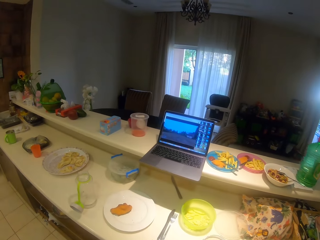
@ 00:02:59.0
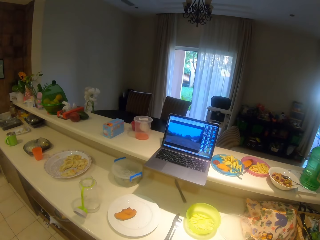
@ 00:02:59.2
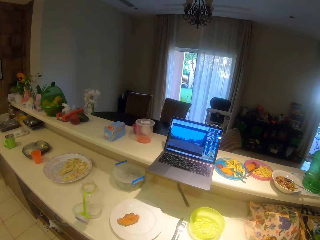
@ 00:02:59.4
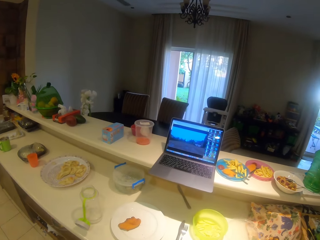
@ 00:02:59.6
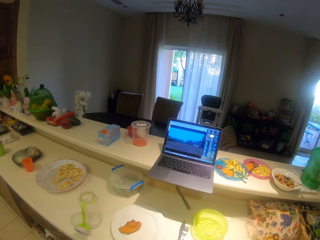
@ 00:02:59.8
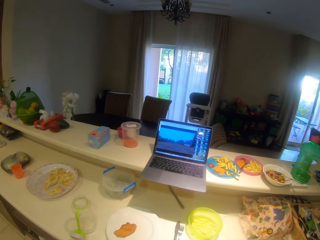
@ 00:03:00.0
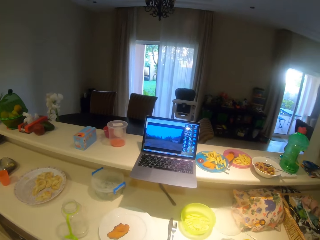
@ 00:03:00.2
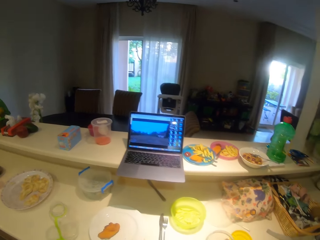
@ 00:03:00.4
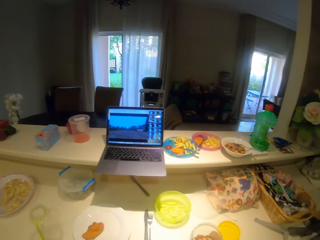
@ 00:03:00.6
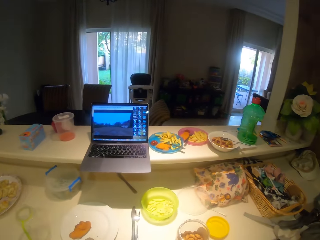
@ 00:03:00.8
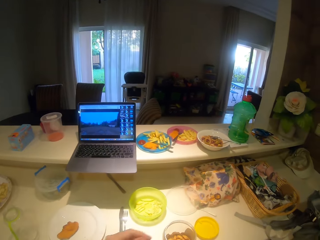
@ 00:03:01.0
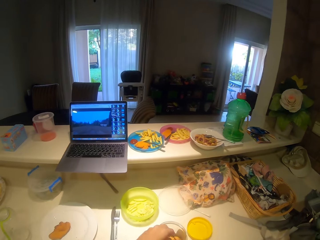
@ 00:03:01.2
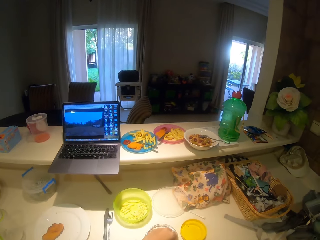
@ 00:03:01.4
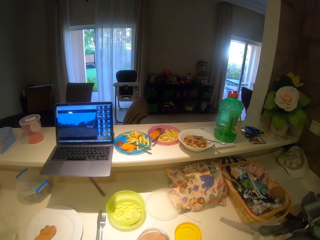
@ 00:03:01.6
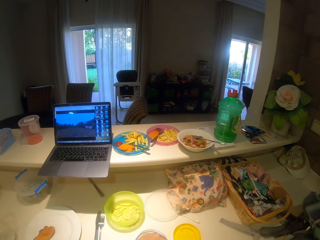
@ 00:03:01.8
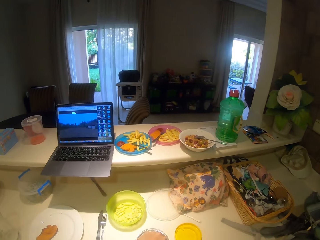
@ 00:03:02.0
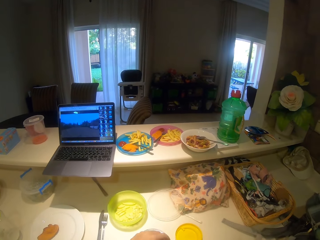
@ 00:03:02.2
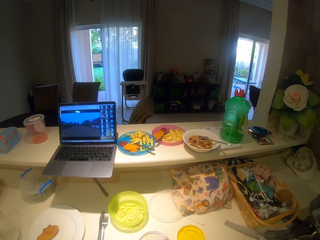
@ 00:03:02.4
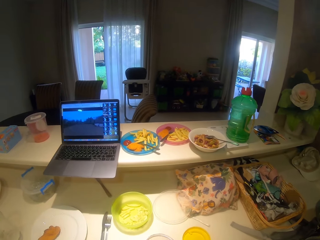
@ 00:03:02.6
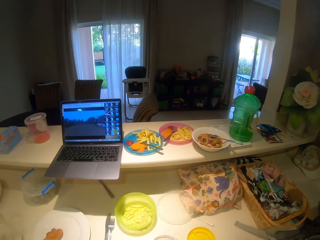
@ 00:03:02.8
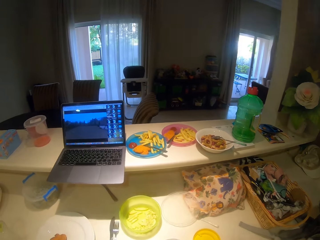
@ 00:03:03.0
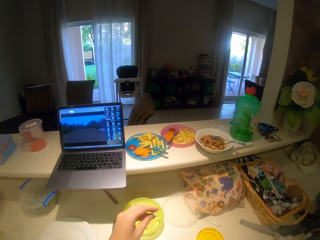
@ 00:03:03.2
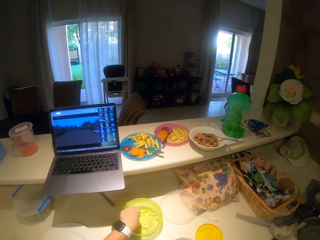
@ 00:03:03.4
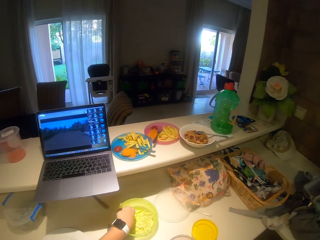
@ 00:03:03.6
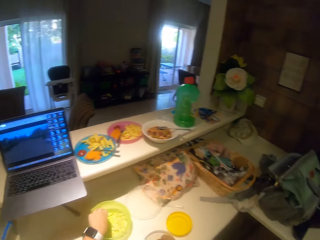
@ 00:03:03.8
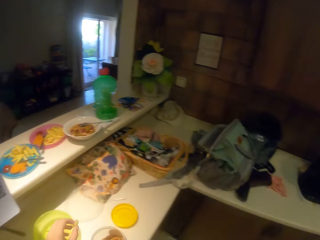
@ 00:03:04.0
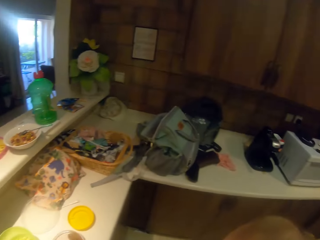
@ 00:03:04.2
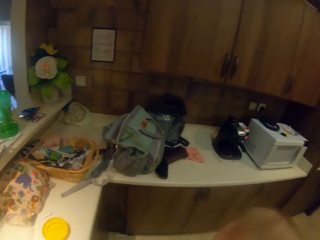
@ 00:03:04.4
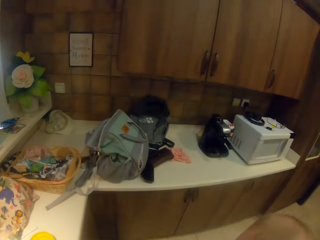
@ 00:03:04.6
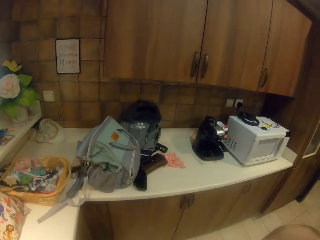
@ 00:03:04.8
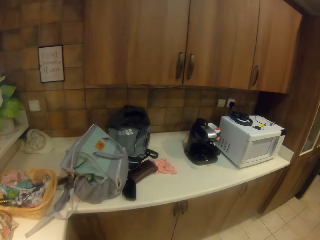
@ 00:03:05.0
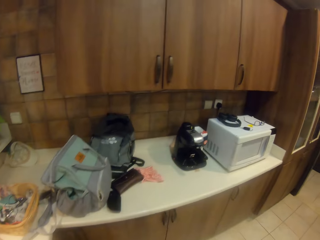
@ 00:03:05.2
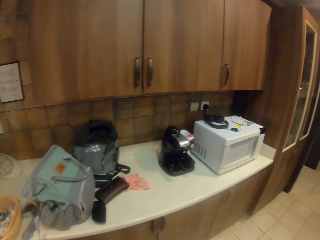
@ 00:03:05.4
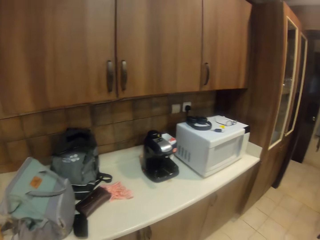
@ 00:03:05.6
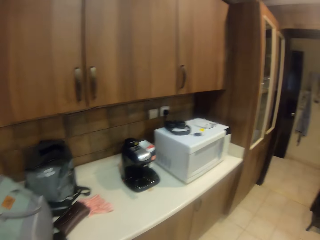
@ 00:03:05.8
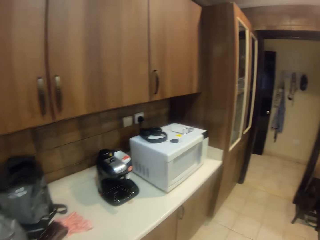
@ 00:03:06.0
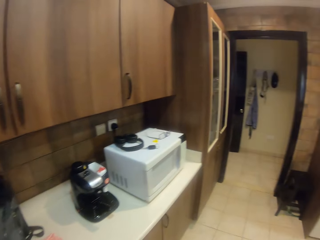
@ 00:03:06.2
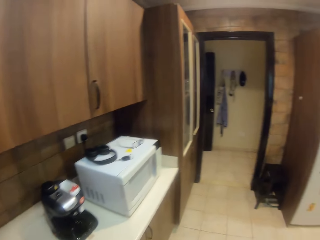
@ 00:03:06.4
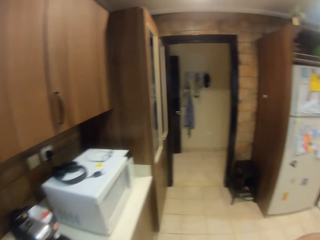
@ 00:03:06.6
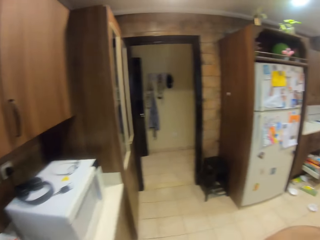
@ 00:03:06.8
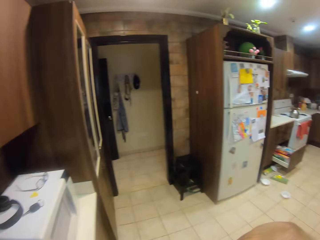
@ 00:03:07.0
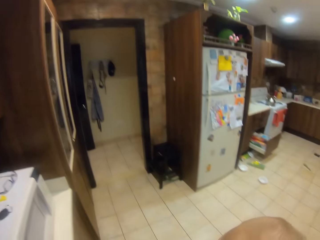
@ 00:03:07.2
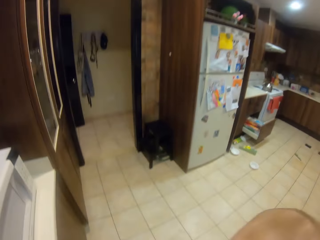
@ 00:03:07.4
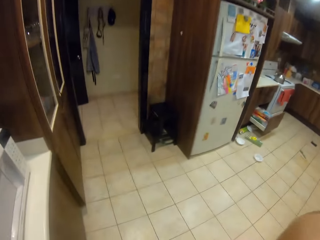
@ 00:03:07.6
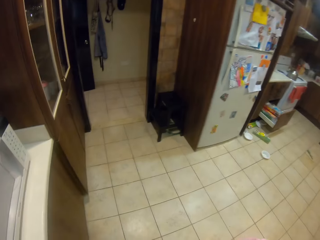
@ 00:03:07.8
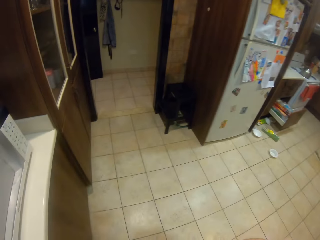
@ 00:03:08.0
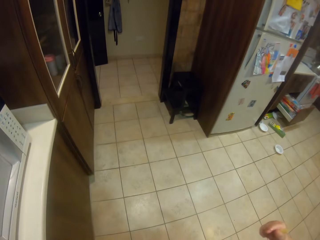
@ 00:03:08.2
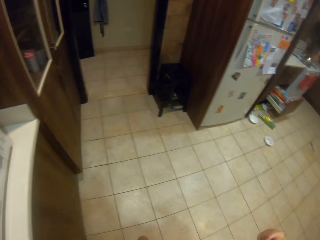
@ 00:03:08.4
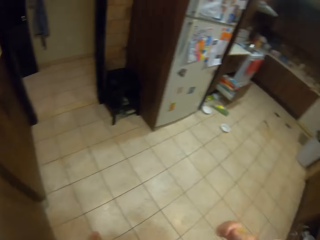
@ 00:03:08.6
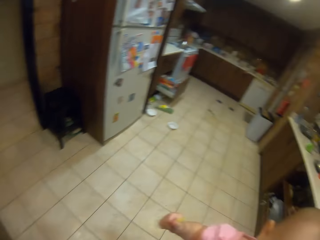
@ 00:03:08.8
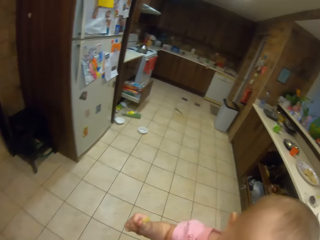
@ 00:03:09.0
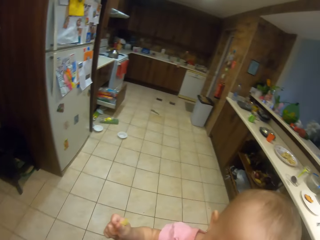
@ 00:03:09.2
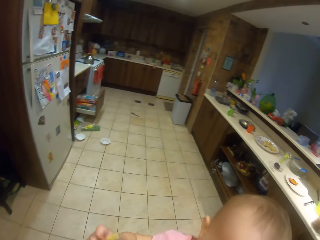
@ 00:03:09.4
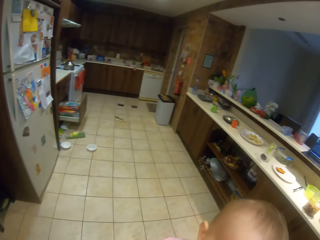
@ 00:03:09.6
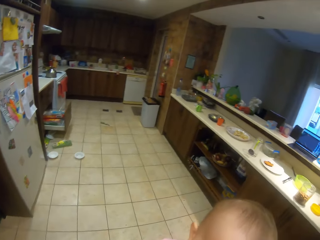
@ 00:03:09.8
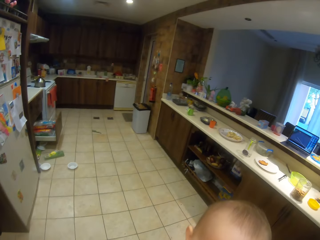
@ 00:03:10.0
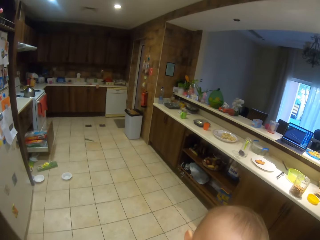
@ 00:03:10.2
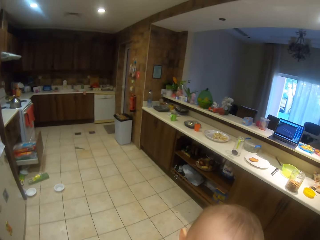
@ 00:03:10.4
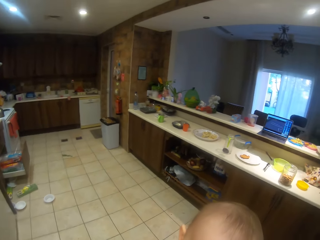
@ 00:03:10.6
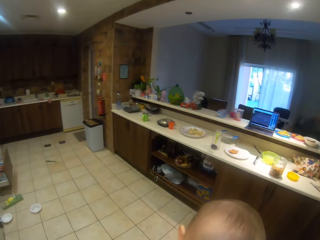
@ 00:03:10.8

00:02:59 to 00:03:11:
The camera wearer eats the ground nut. They watch the video with a laptop. They pick up the chips from the container. They look around the house, walk around the house. They look around the house.

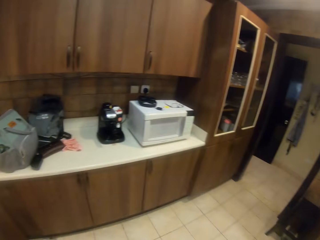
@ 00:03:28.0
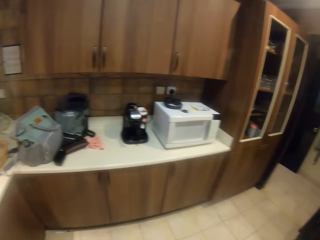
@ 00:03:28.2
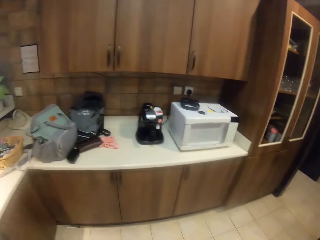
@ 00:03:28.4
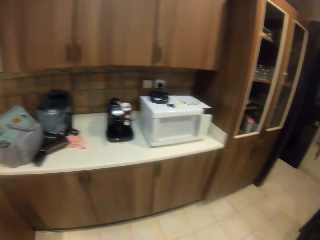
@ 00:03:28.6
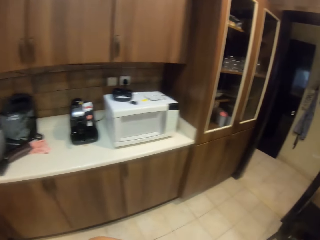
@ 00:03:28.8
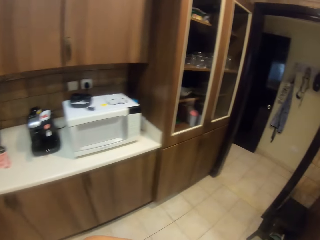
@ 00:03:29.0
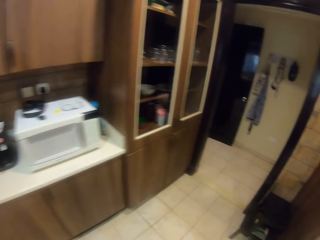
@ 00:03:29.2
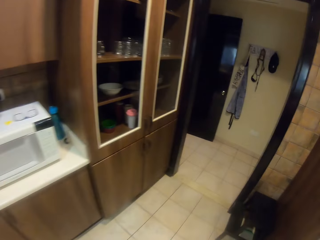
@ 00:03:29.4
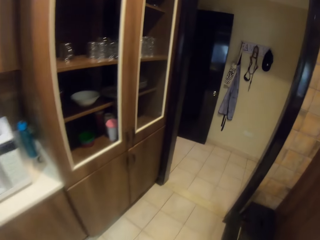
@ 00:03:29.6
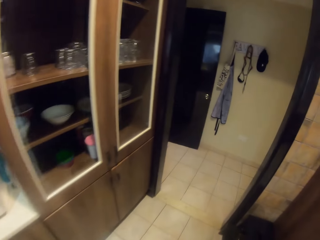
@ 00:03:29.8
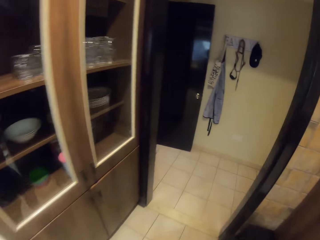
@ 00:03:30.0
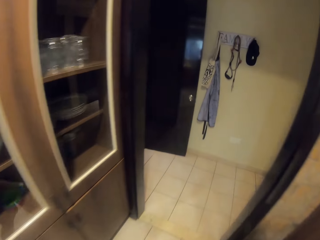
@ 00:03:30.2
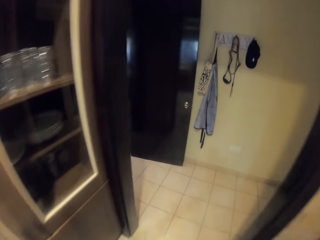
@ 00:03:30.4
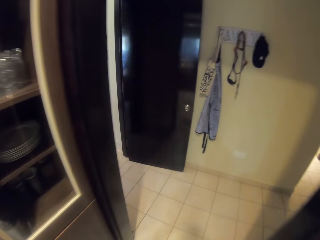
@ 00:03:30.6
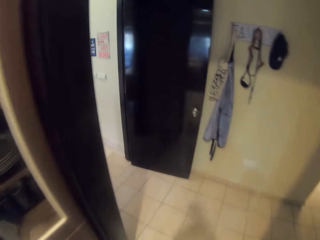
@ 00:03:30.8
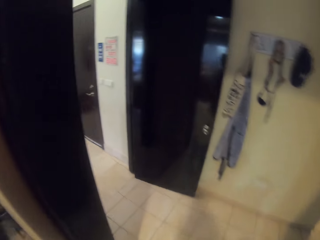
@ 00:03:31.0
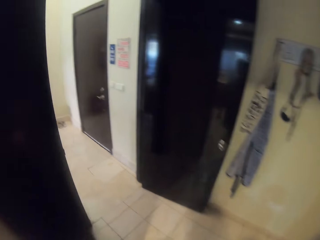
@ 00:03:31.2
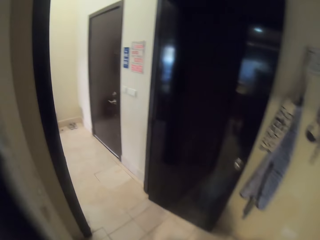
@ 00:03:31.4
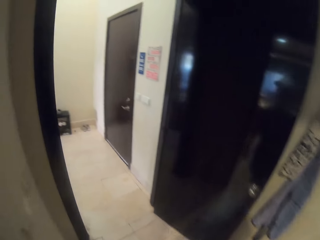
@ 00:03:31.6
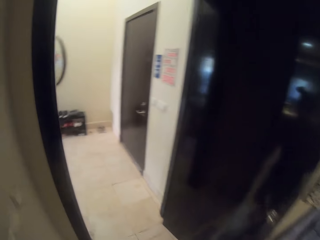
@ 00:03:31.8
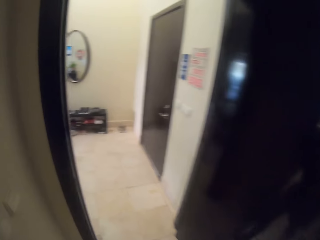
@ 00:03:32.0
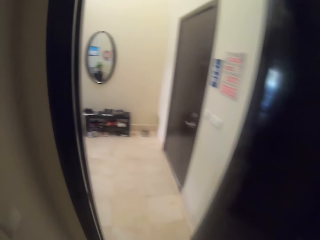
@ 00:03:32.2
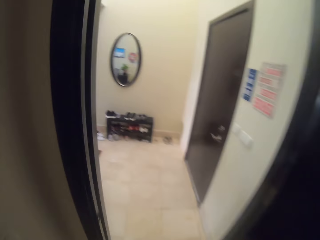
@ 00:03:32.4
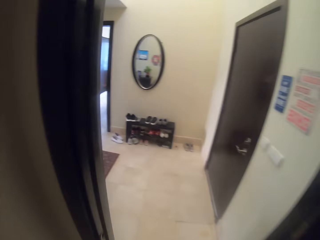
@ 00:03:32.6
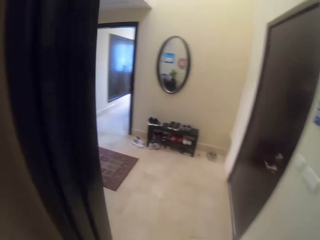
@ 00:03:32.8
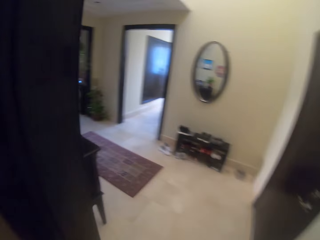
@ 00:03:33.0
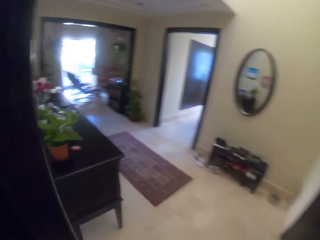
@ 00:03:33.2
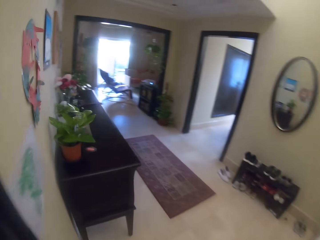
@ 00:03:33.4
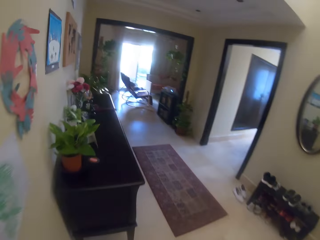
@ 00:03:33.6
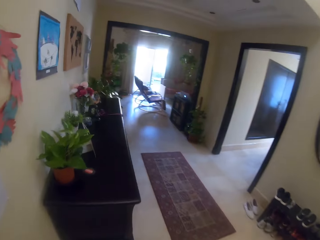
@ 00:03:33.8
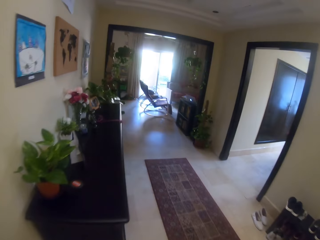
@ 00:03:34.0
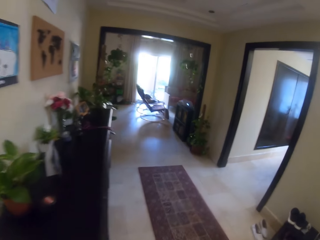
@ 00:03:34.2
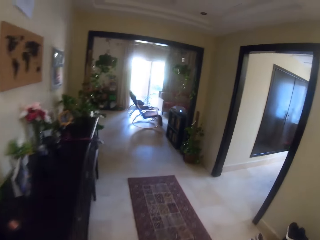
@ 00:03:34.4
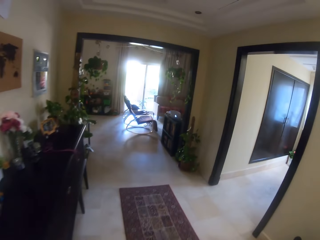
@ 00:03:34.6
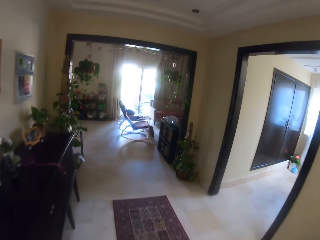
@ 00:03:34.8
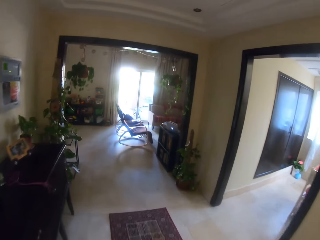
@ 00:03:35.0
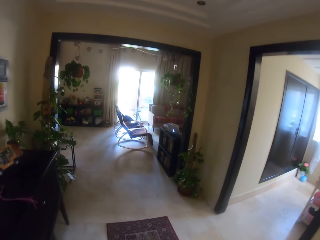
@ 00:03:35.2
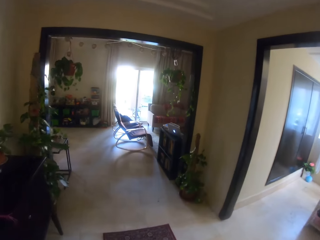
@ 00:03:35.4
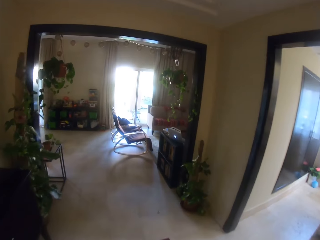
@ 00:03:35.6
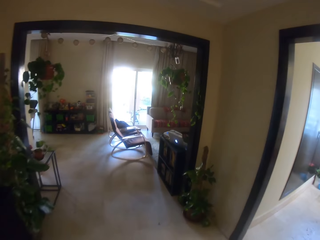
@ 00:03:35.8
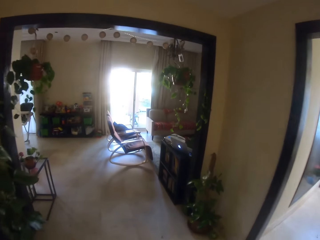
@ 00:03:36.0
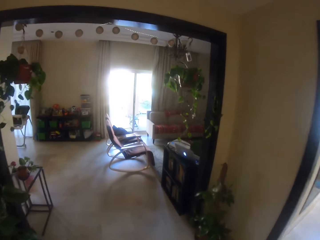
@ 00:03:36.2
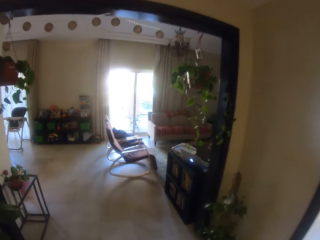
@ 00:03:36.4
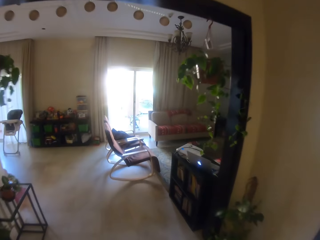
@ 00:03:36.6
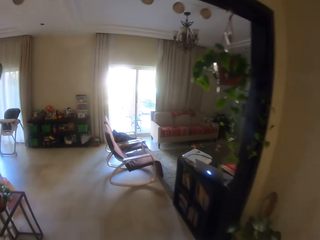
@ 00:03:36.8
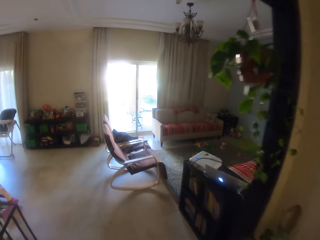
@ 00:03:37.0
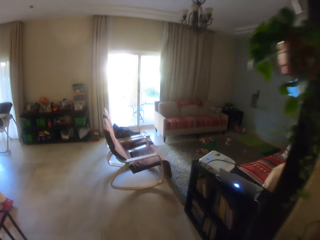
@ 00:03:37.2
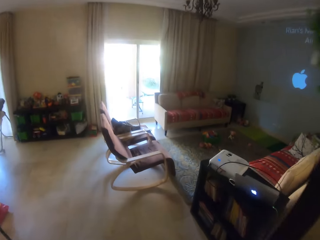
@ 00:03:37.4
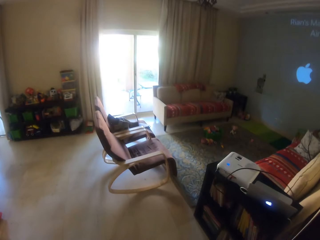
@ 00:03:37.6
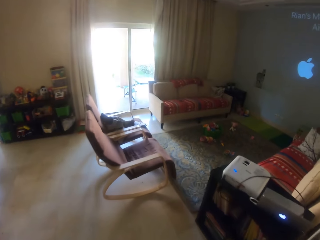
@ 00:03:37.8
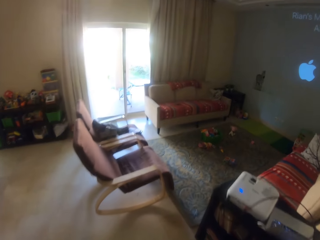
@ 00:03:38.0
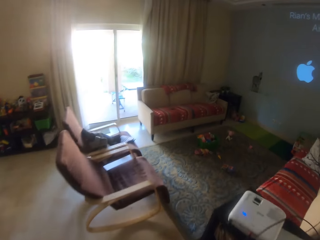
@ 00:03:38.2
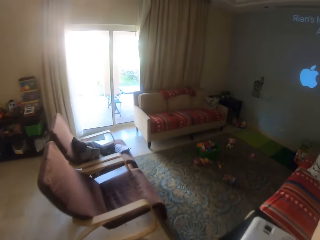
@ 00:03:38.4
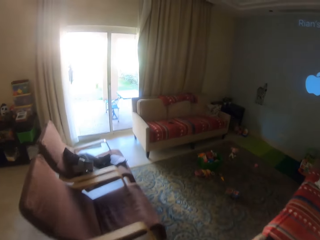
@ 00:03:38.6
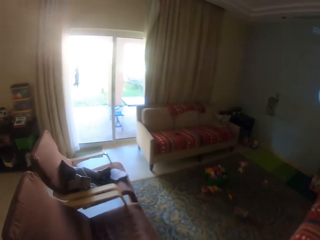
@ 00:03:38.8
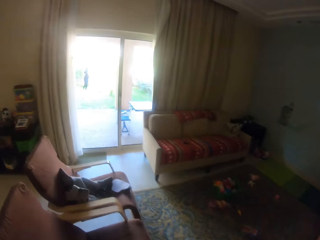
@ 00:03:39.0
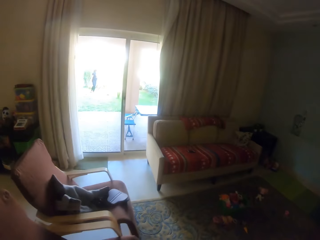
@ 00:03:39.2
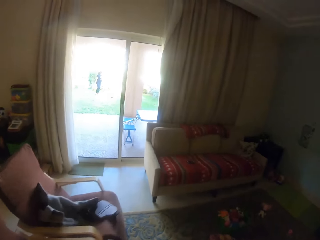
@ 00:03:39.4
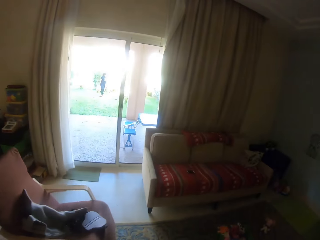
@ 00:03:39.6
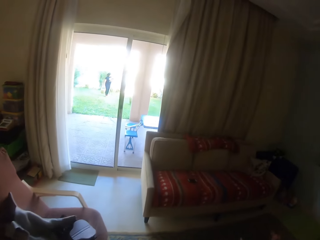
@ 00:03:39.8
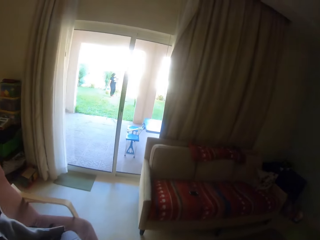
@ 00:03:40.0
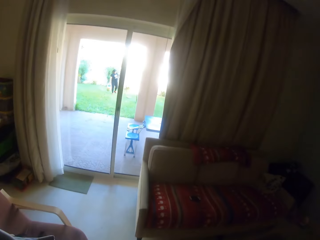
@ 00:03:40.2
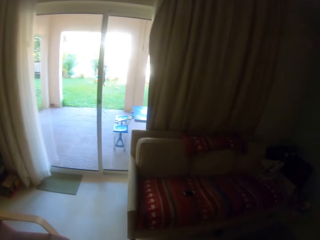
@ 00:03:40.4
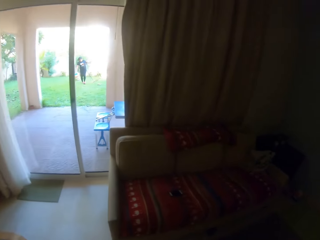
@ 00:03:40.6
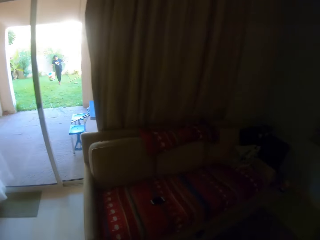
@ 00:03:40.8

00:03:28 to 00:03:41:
The camera wearer walks from the kitchen to the living room.
